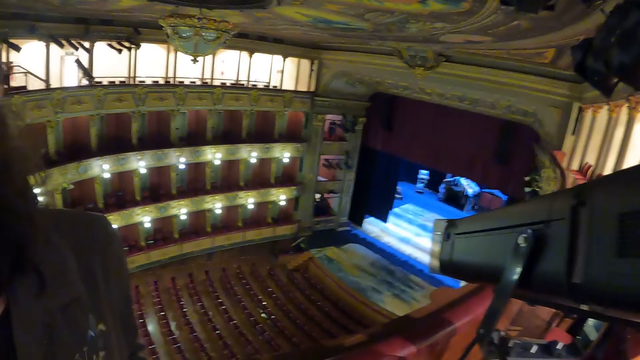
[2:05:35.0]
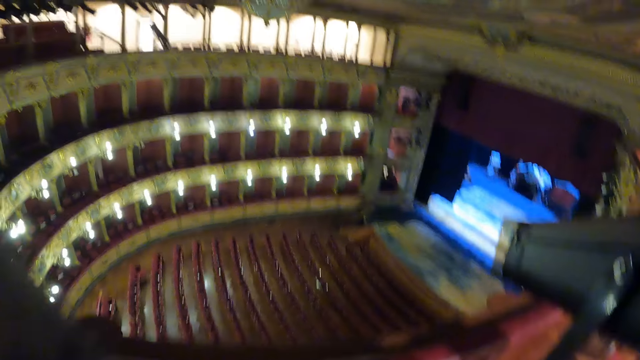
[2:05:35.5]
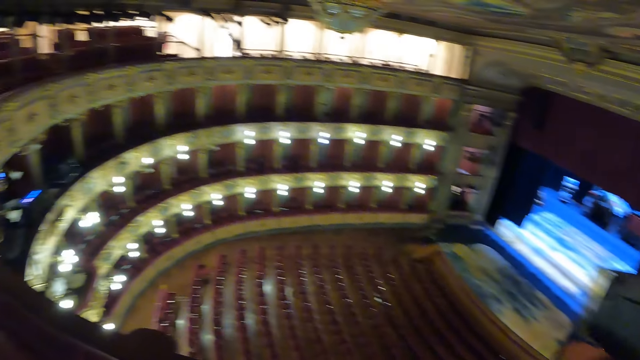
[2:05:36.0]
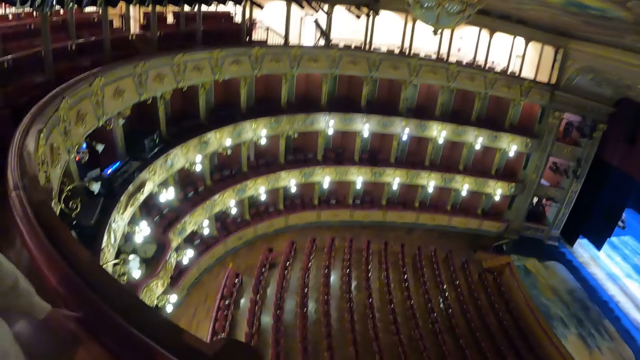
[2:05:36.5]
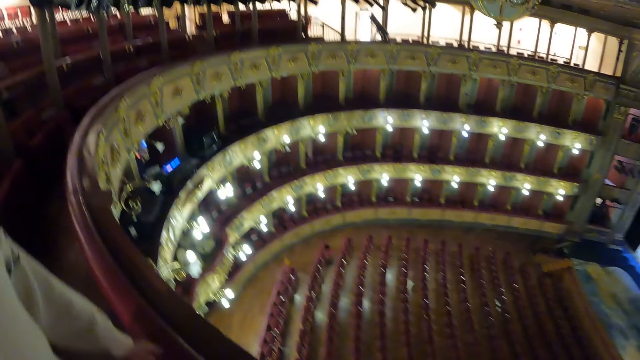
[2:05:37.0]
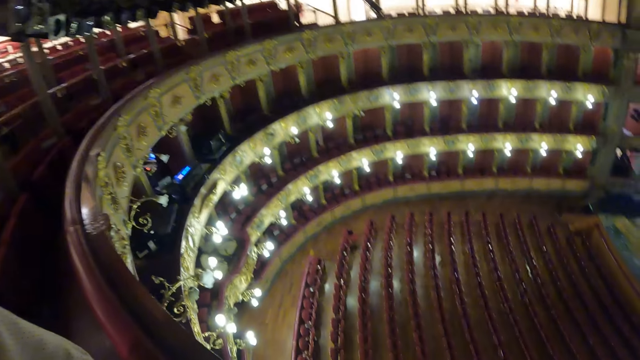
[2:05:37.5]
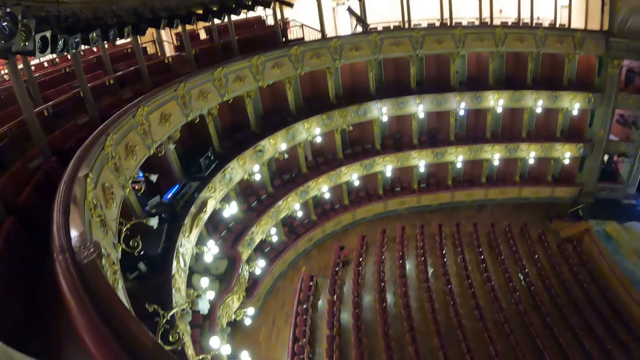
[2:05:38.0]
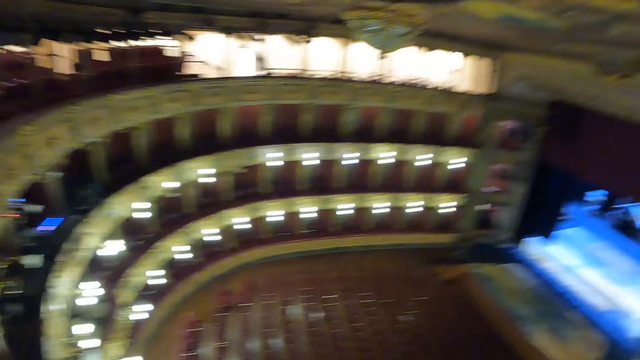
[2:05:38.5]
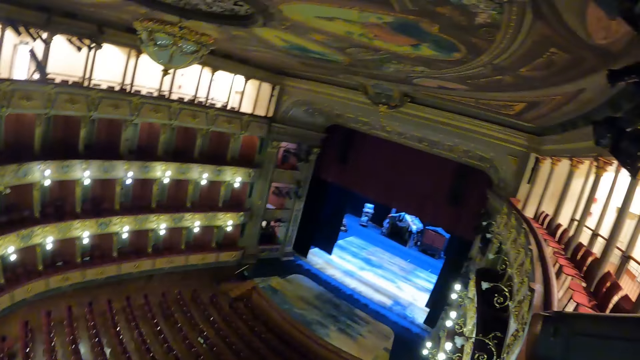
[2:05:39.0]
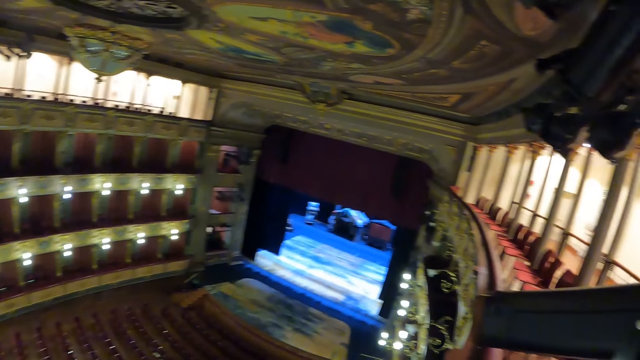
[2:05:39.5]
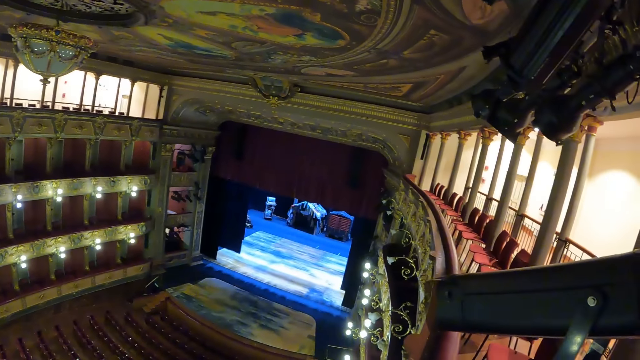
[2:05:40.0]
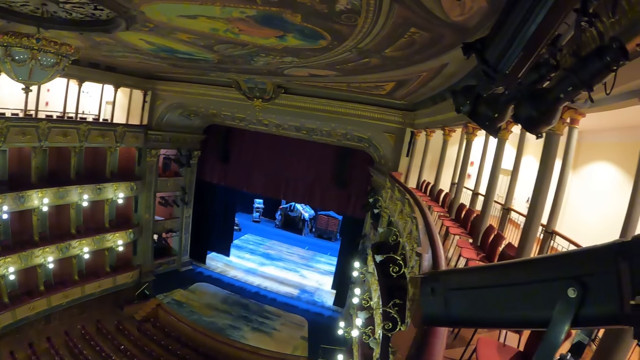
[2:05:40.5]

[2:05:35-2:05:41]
The camera wearer looks around.

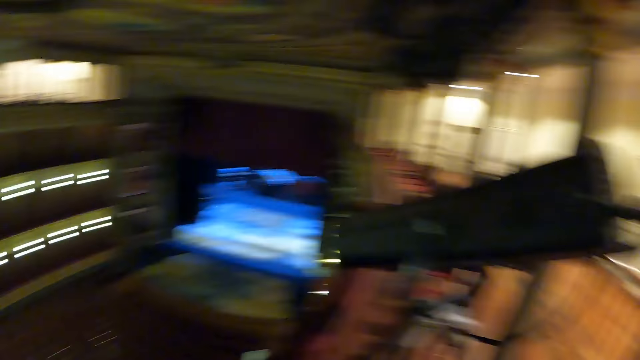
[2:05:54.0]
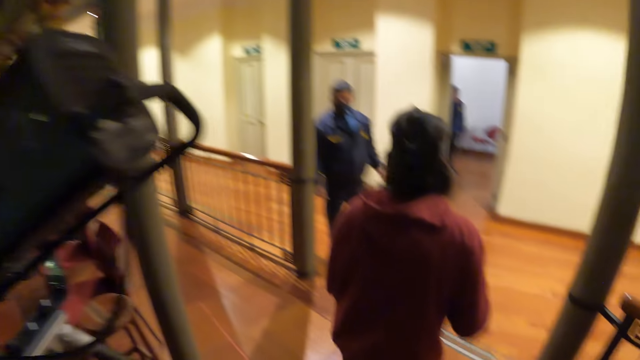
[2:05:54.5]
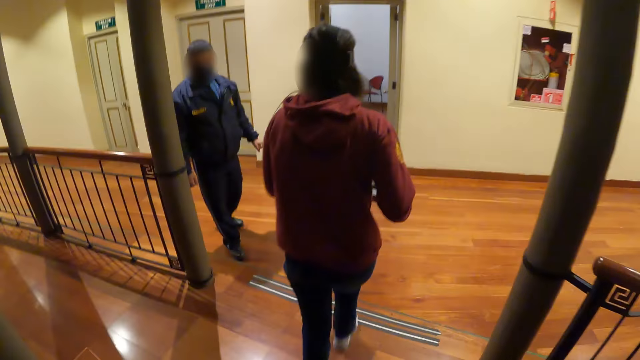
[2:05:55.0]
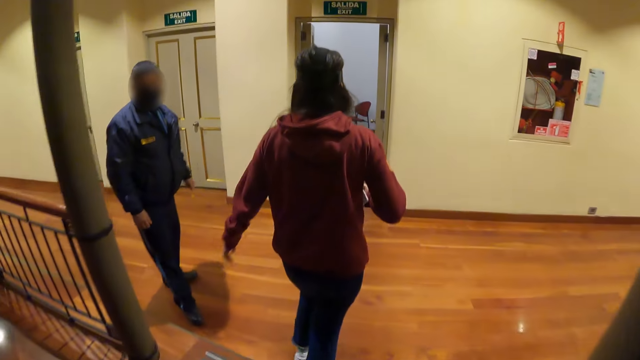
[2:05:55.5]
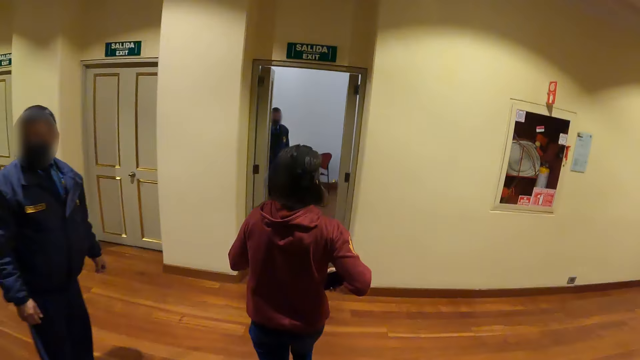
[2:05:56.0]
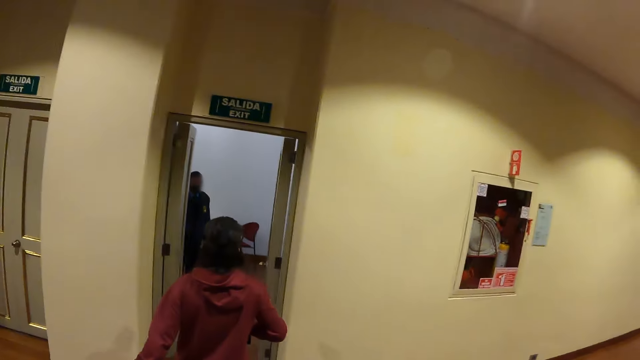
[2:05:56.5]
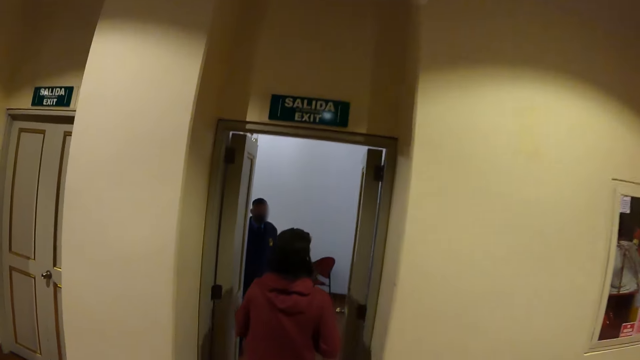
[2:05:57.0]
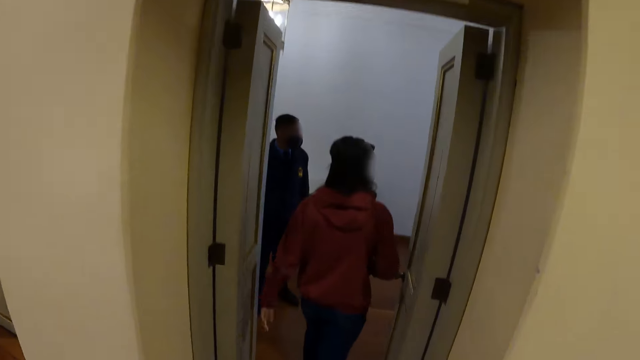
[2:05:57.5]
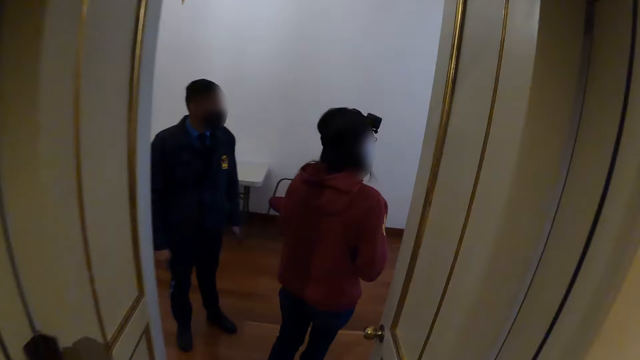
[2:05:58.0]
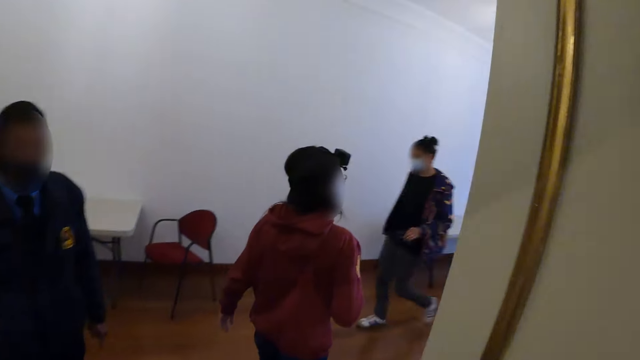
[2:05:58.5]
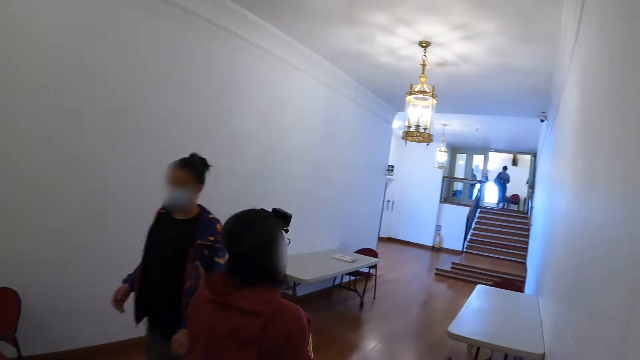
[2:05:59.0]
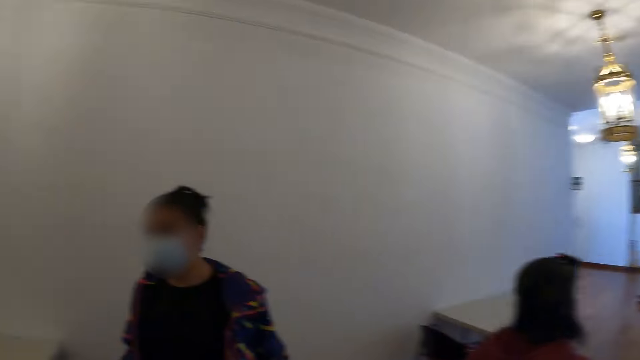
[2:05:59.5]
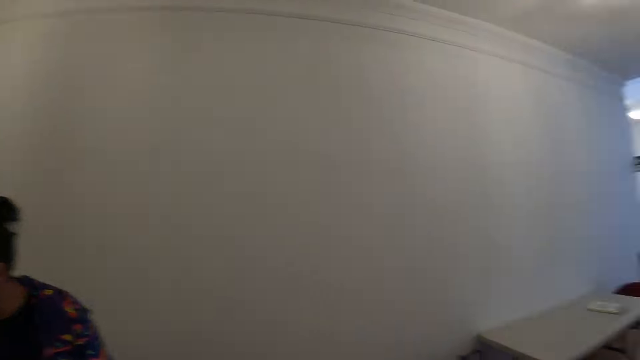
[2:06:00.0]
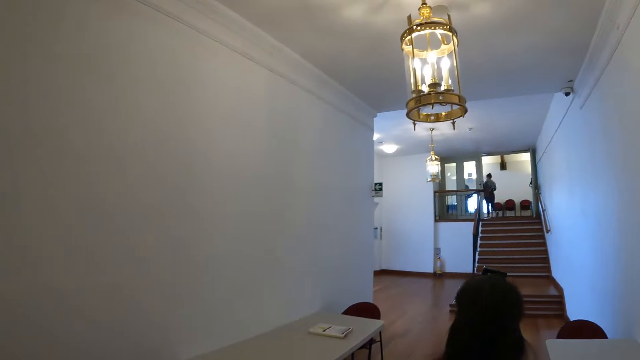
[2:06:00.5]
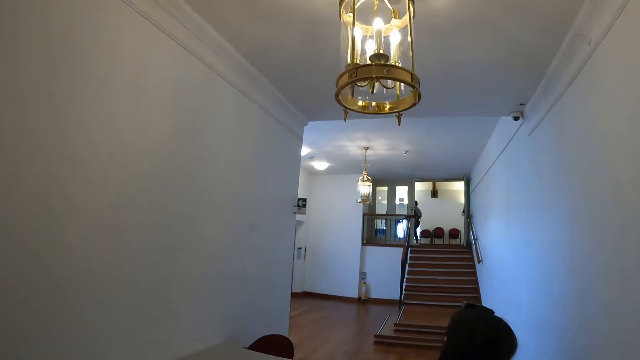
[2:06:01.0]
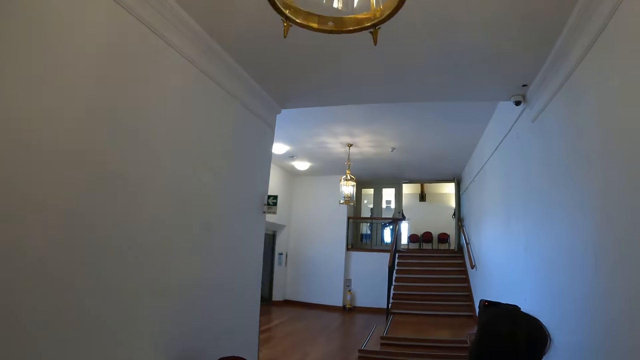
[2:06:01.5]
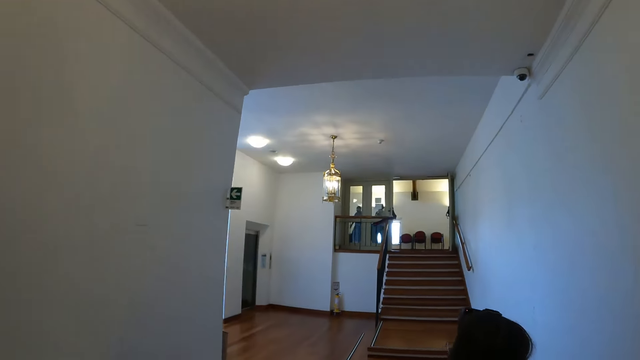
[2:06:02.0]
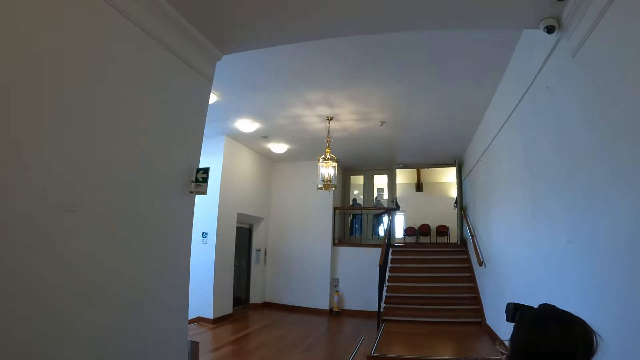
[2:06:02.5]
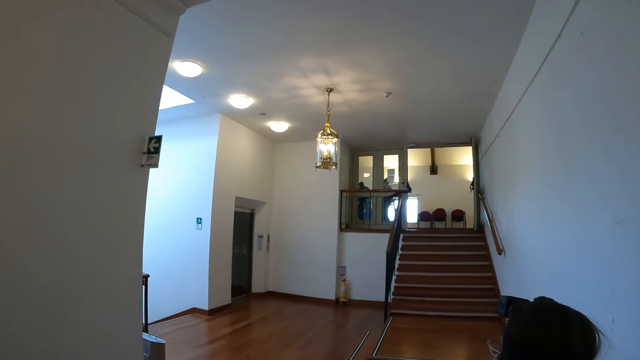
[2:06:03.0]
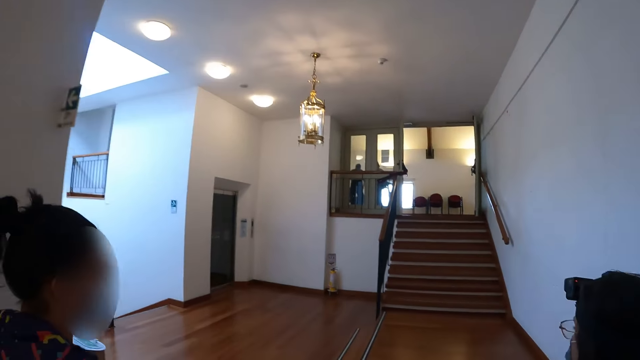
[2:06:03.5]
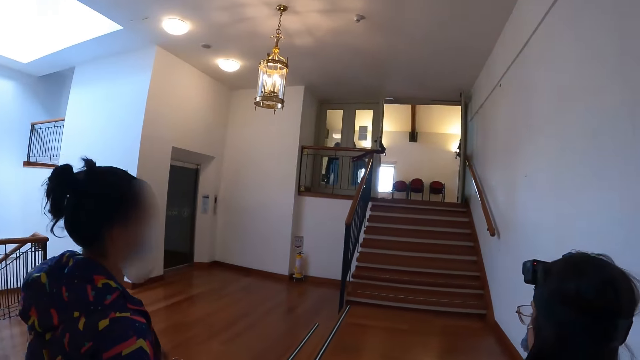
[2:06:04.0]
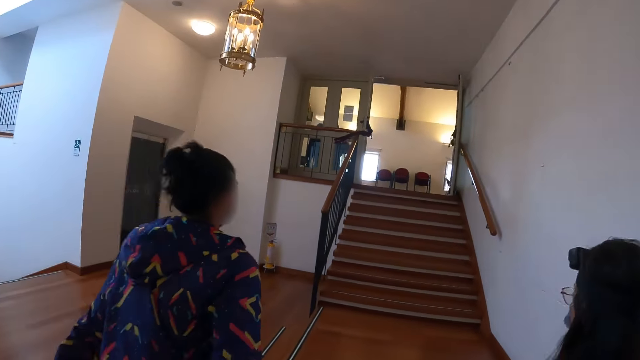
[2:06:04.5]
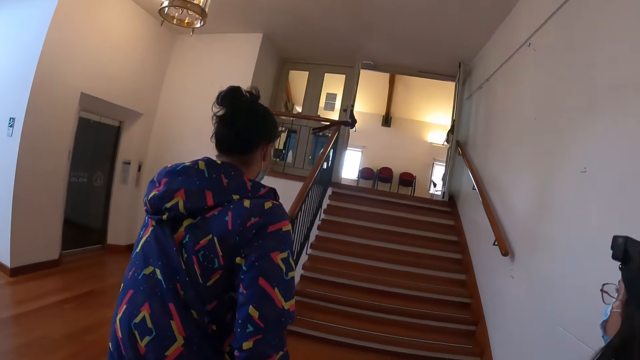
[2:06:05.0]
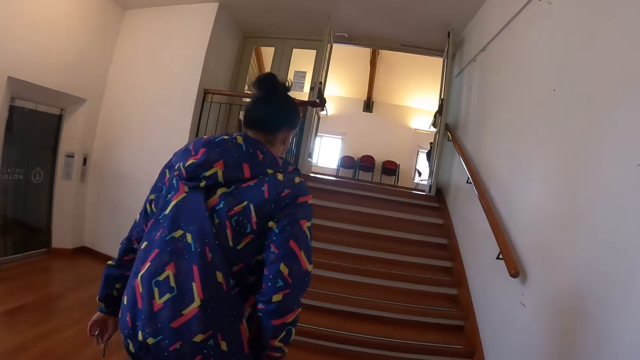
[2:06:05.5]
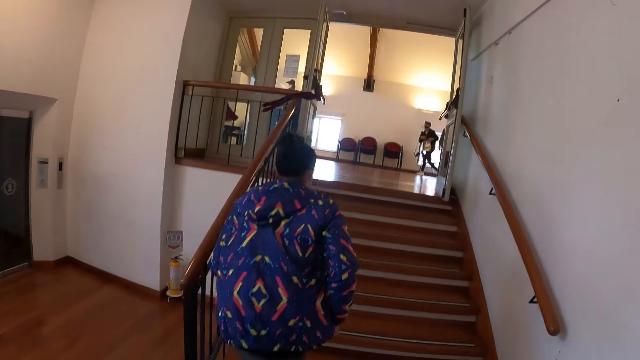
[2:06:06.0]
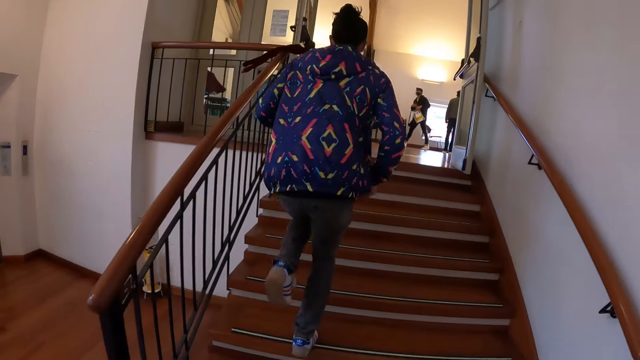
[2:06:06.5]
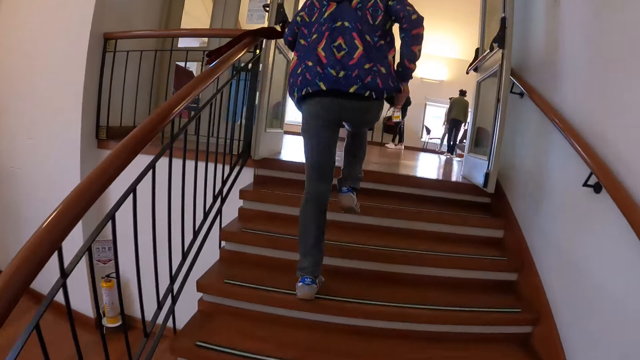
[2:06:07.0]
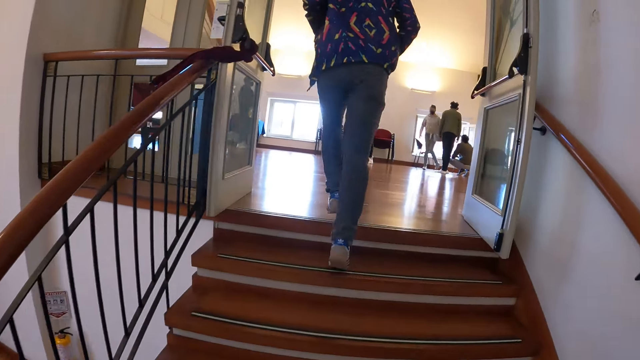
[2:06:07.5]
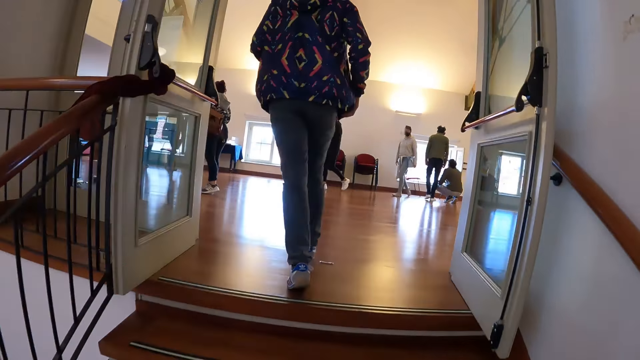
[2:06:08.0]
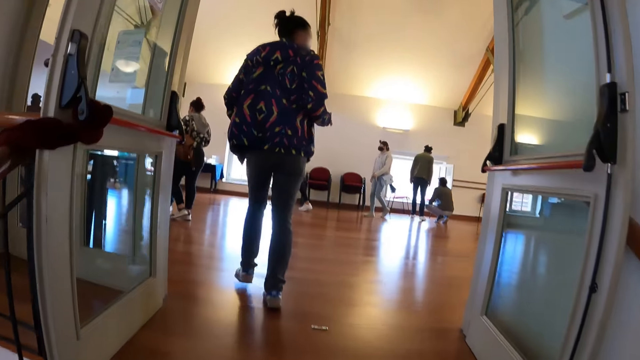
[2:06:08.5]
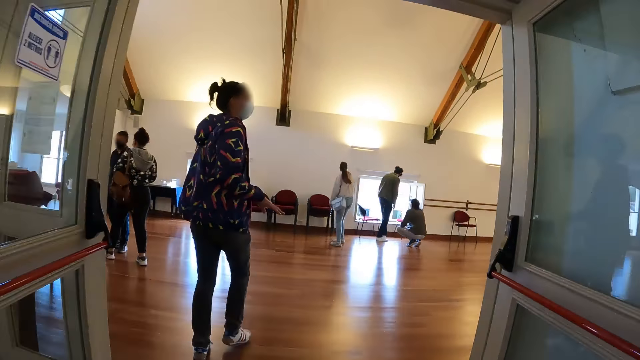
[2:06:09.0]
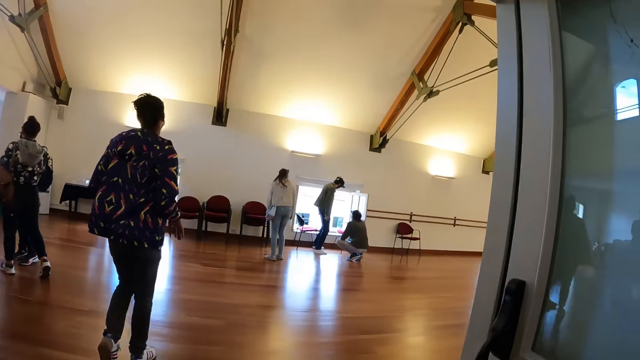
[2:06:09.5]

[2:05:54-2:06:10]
The camera wearer walks. They walk around the cinema hall. They climb up the staircase.
